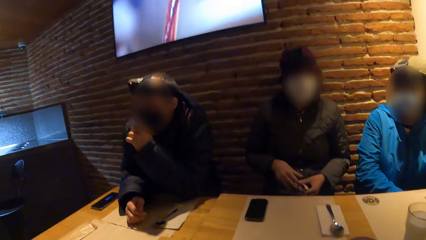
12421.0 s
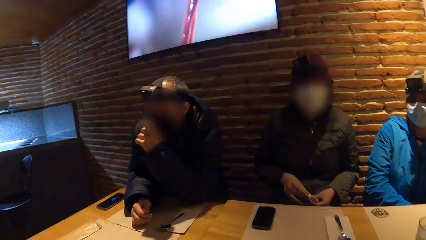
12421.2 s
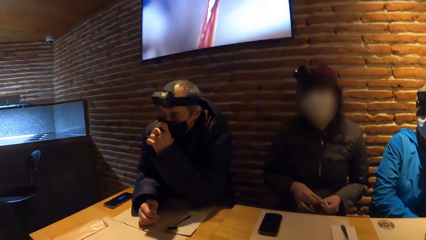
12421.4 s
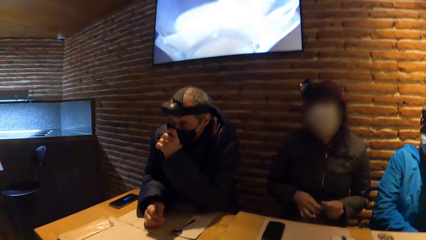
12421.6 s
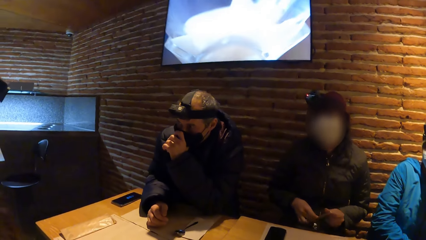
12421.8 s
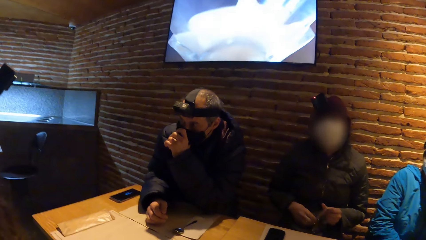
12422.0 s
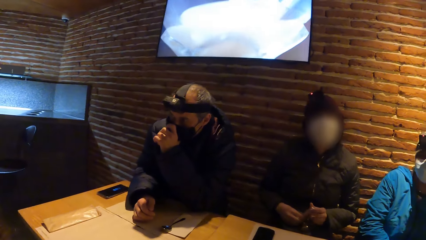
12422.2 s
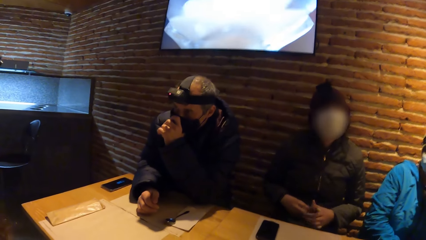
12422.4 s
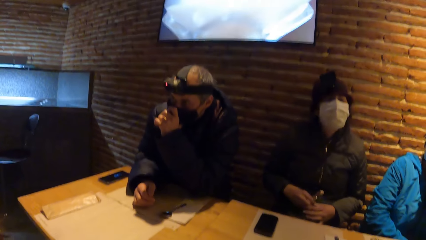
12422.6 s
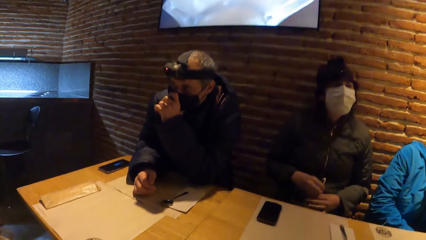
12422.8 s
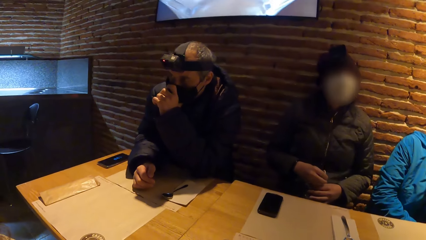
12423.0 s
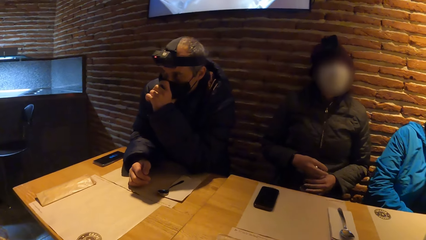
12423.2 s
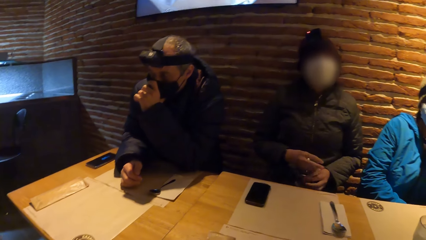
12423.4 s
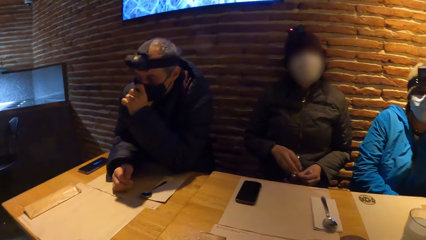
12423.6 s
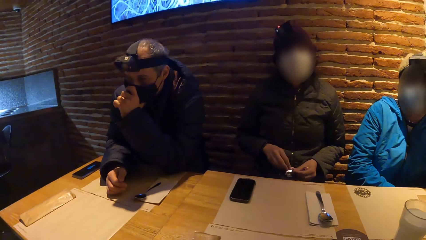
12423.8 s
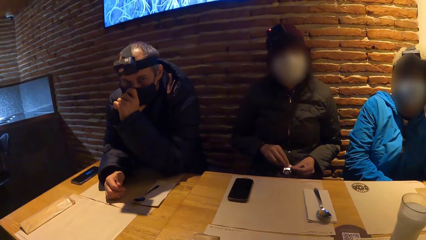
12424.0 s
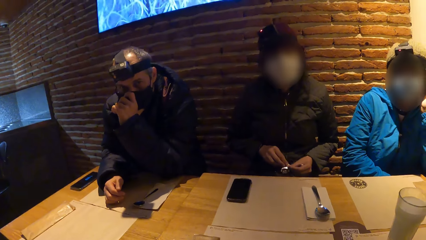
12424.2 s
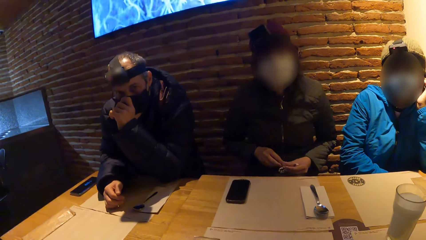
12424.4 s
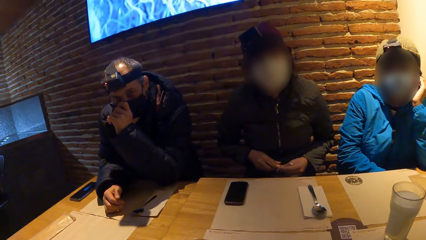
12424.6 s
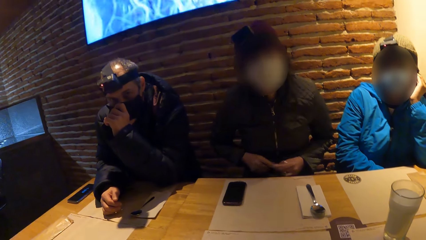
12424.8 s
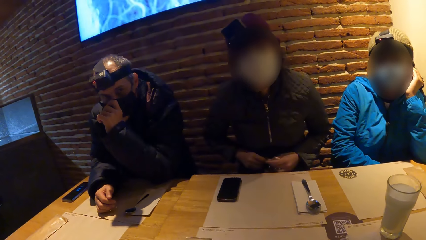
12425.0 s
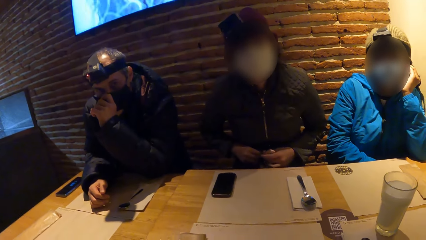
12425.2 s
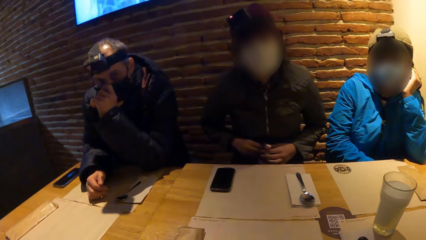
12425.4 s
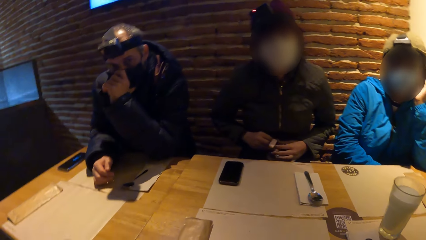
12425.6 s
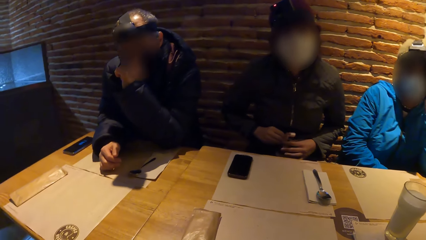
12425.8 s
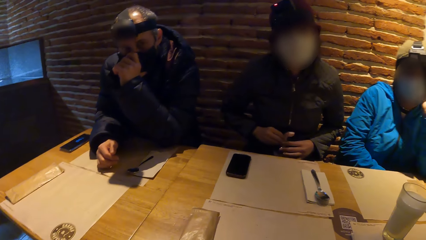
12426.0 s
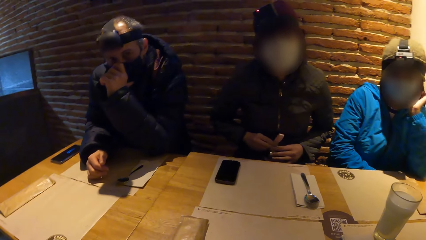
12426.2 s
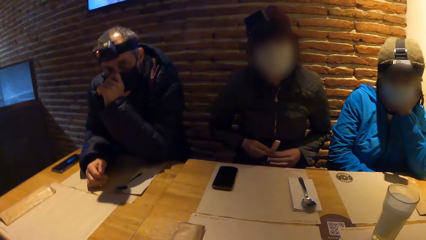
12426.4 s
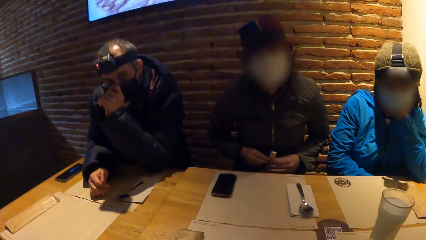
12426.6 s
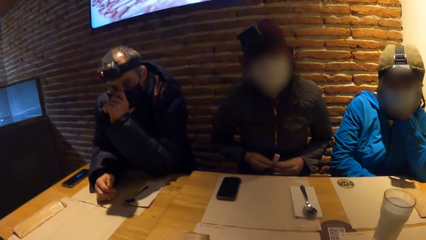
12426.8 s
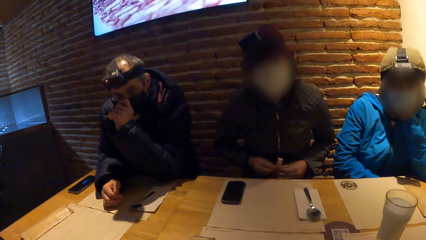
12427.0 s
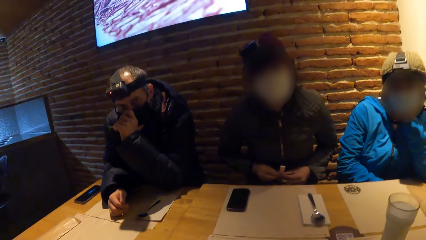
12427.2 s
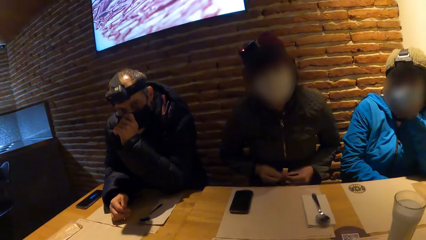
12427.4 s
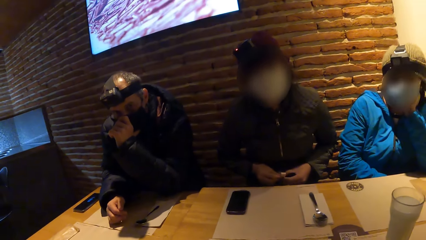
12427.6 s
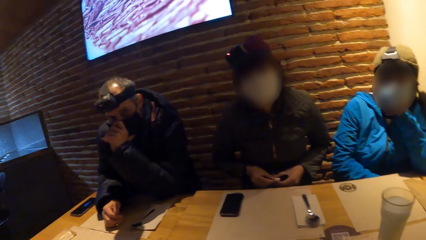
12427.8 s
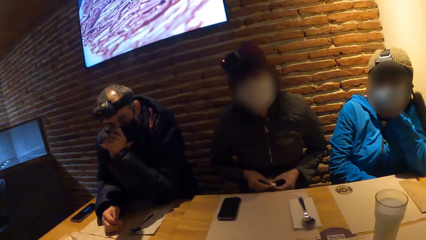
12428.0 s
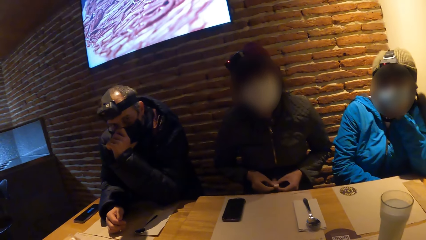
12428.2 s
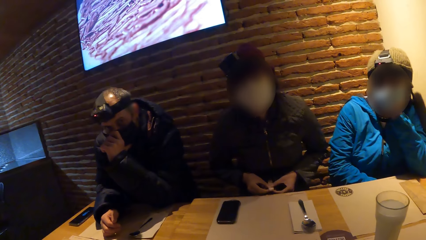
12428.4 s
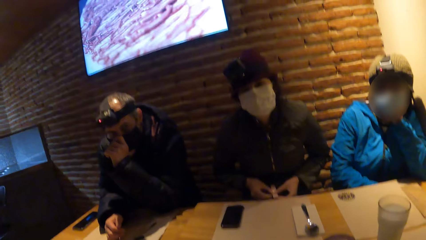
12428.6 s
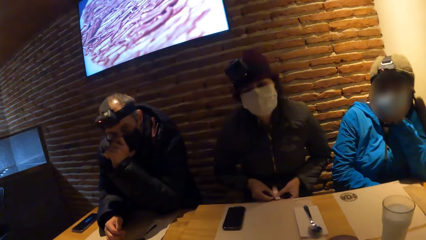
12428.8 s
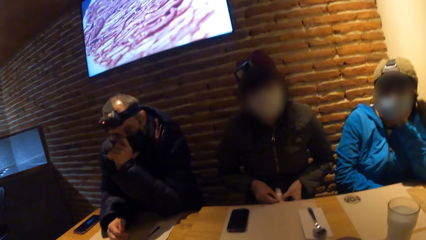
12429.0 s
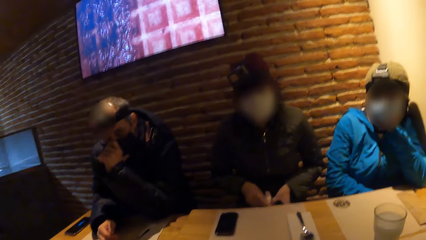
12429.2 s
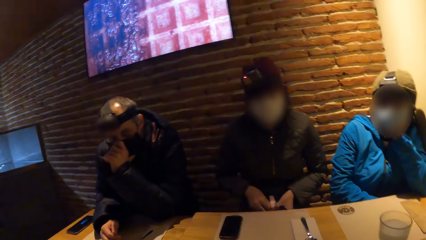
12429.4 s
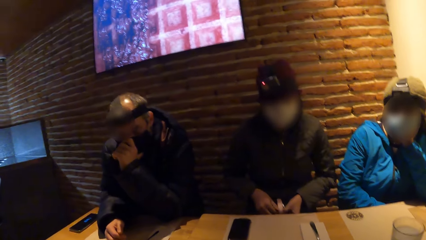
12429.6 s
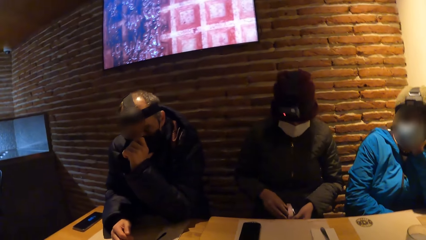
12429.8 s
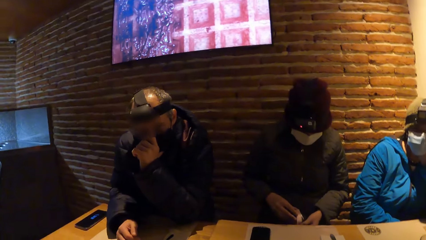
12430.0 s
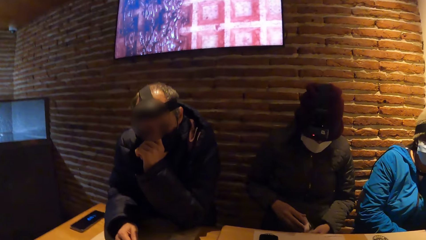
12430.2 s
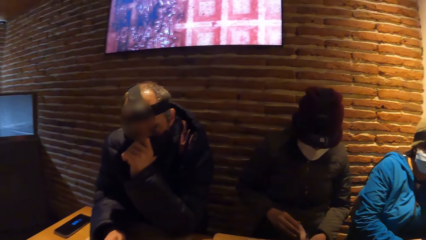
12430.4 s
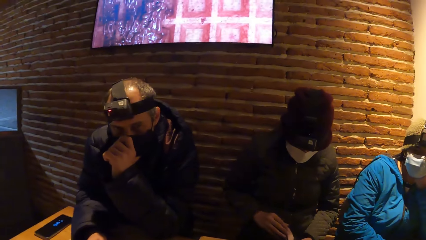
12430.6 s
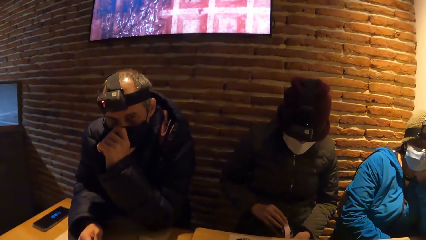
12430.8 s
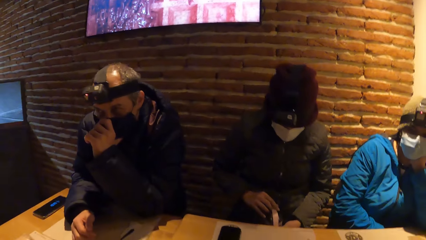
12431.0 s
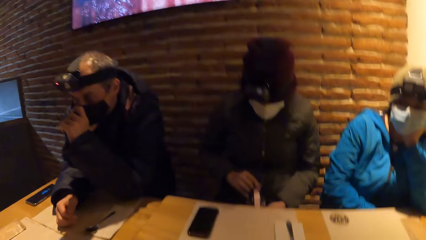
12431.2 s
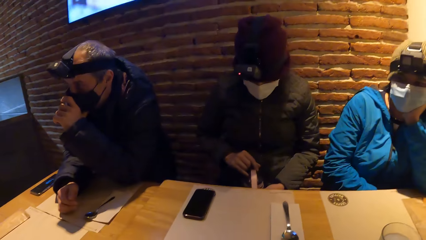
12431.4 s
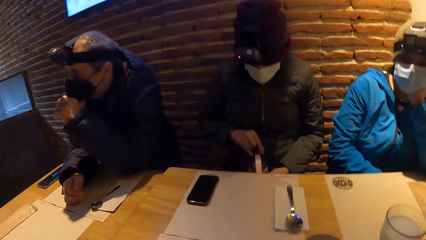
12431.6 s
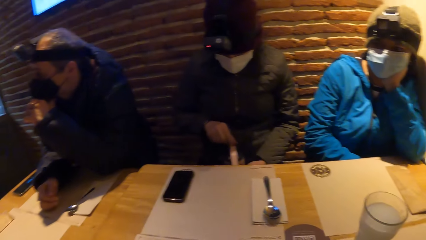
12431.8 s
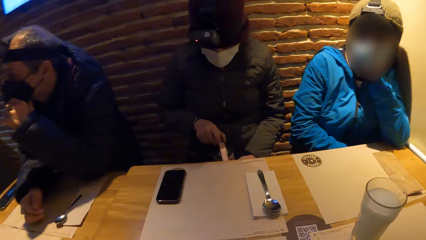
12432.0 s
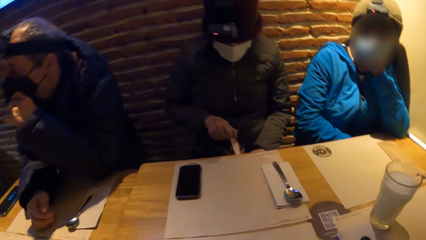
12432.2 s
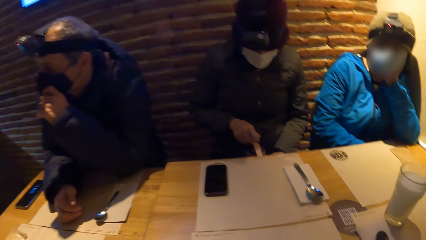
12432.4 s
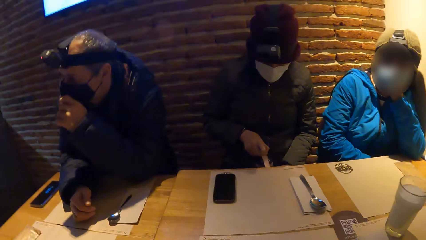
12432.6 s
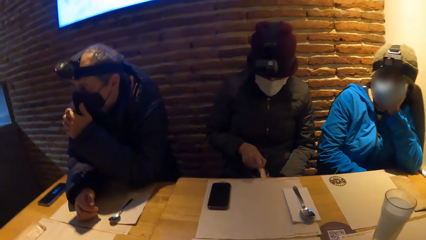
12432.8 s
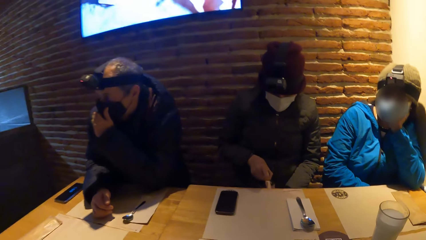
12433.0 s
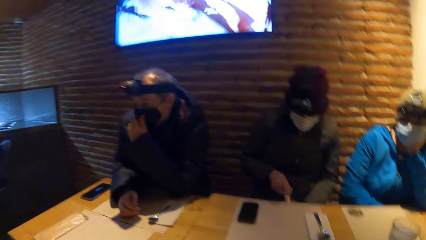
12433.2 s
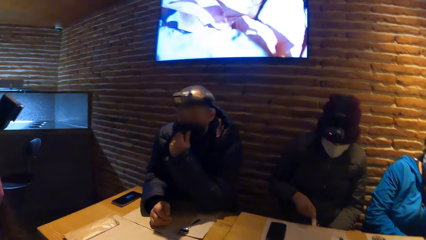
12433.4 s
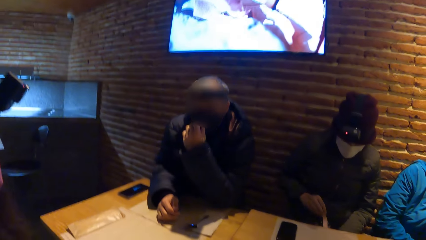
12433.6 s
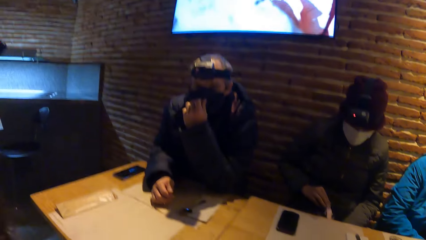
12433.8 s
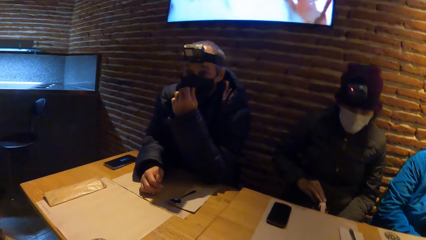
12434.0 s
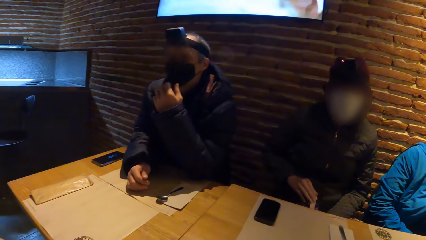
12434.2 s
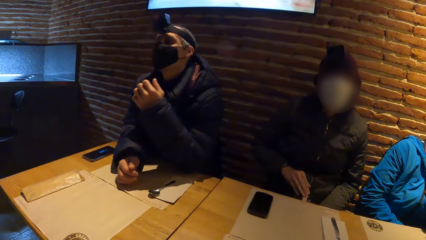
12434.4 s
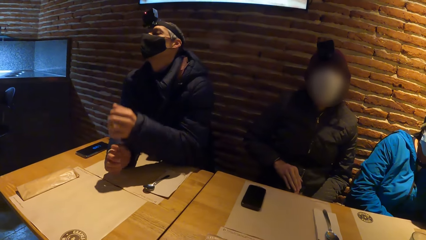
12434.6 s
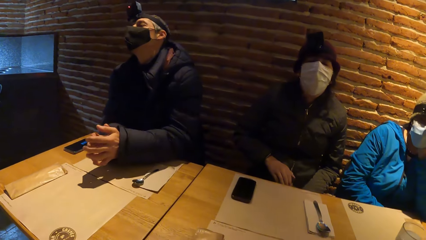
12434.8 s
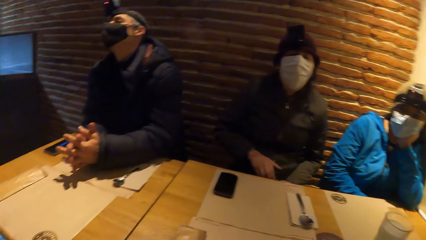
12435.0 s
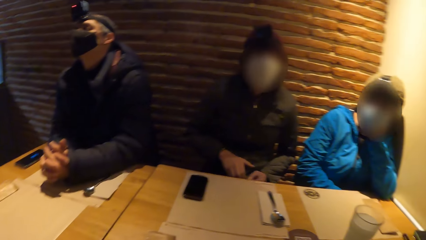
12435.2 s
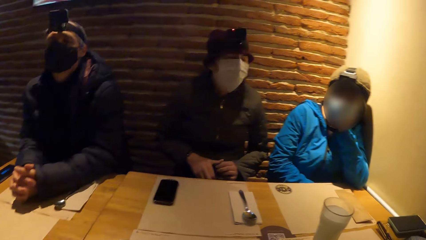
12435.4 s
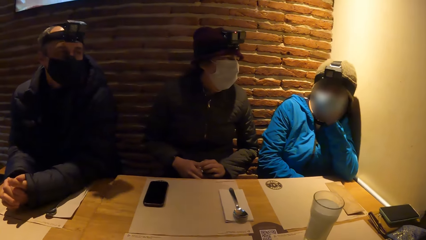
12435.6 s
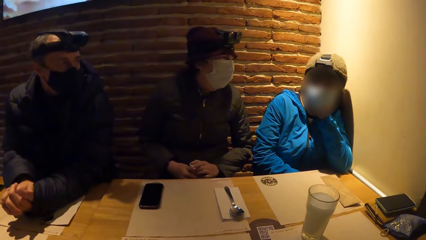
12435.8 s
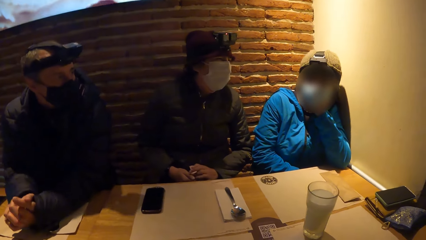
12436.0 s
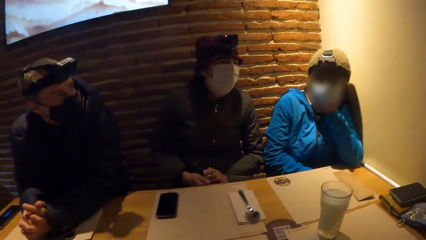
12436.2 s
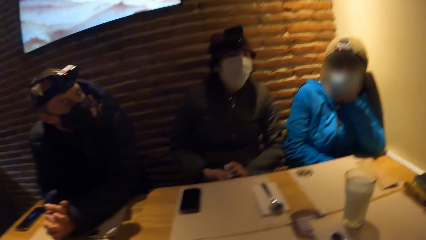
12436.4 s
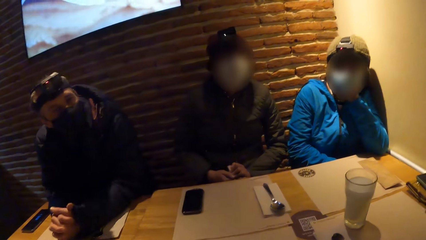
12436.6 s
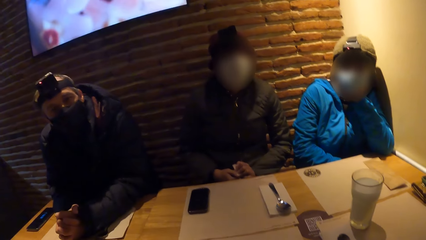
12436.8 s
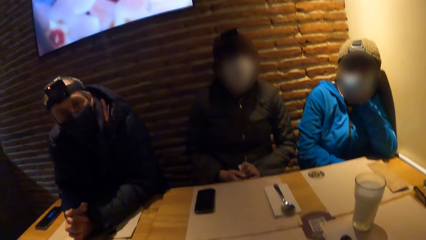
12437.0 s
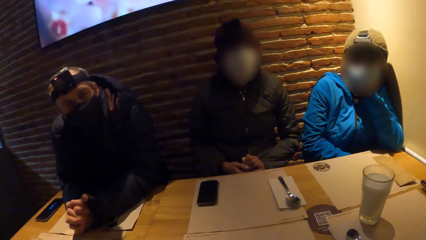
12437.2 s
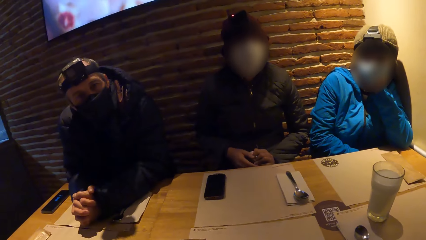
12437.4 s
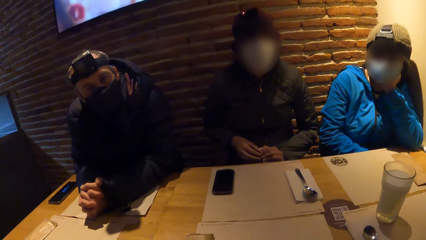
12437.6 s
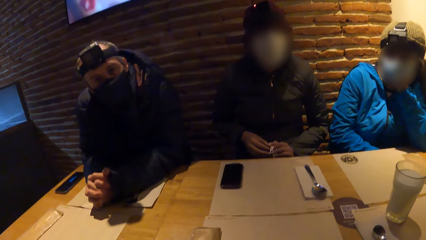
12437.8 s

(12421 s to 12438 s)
The woman plays with the bag strap on her legs with her hands. The woman engages the camera wearer.
